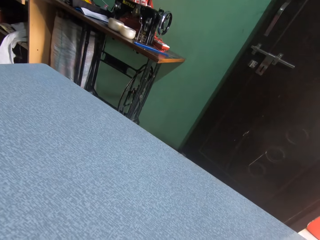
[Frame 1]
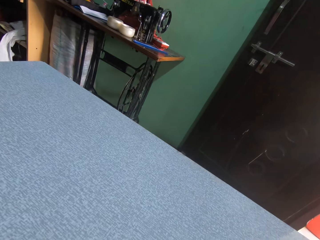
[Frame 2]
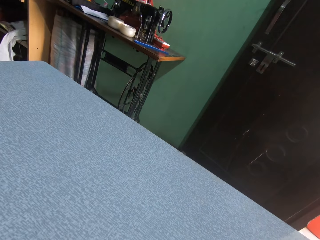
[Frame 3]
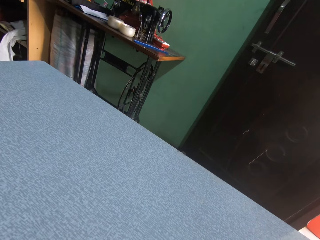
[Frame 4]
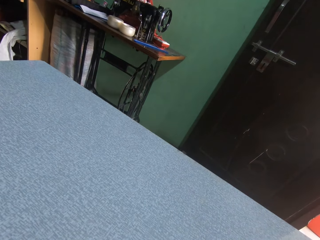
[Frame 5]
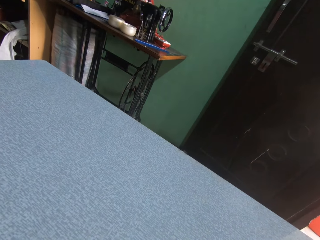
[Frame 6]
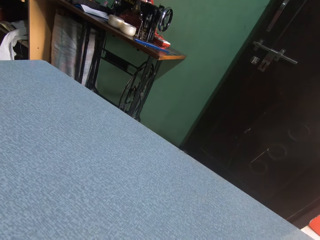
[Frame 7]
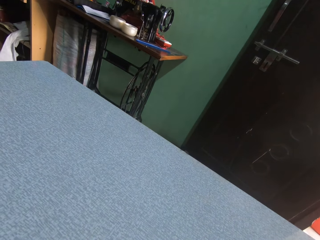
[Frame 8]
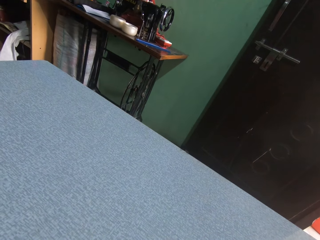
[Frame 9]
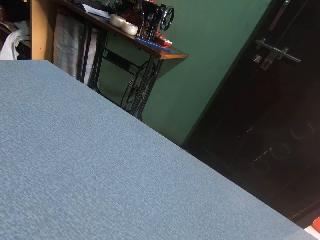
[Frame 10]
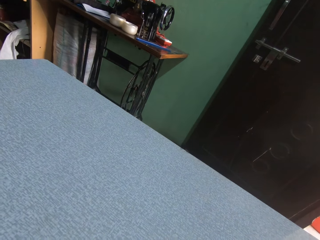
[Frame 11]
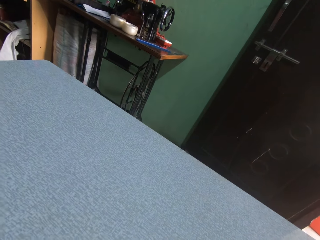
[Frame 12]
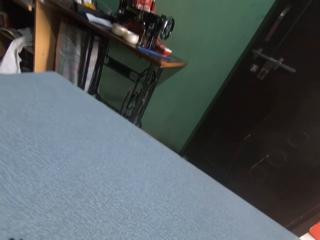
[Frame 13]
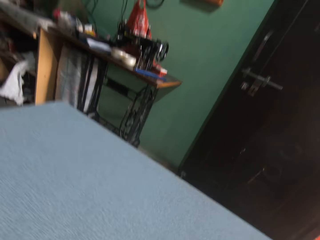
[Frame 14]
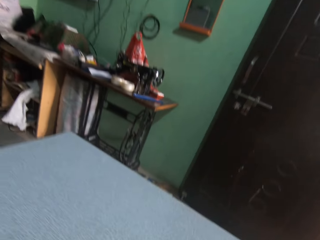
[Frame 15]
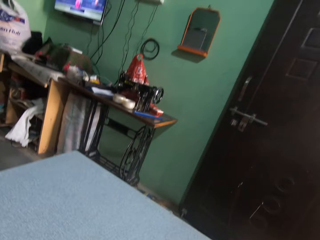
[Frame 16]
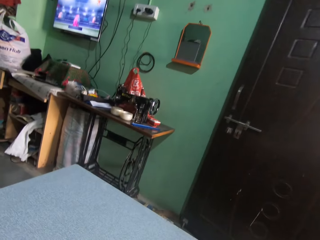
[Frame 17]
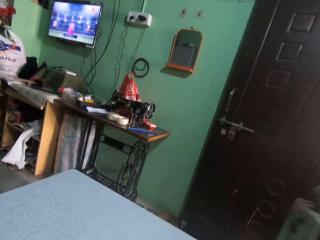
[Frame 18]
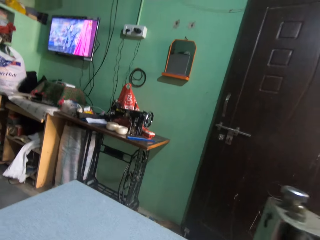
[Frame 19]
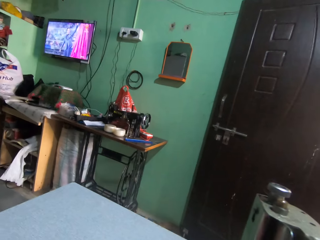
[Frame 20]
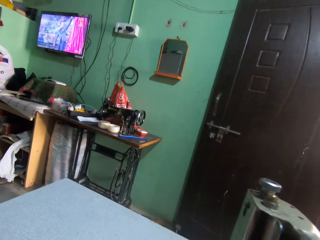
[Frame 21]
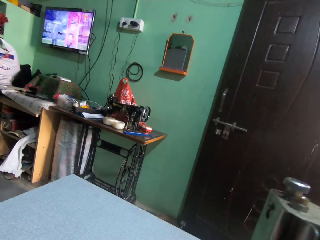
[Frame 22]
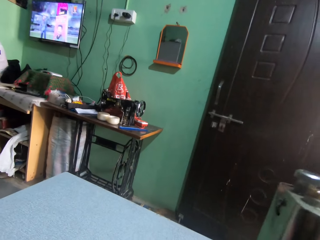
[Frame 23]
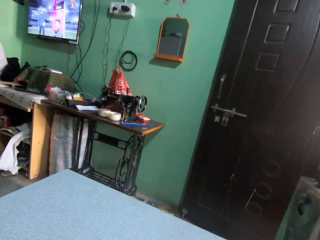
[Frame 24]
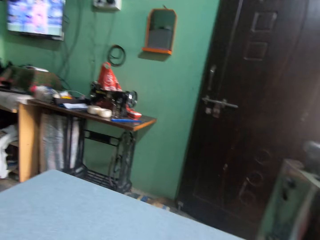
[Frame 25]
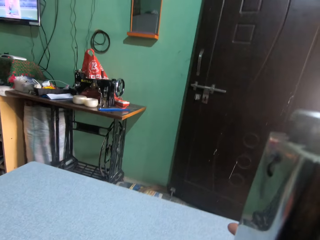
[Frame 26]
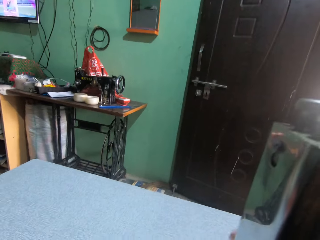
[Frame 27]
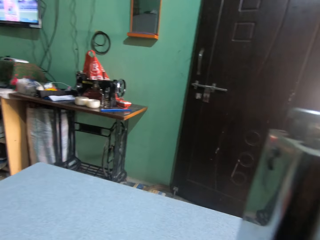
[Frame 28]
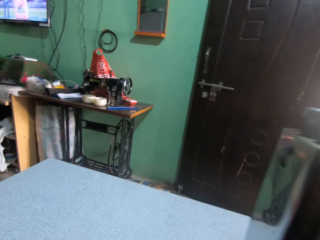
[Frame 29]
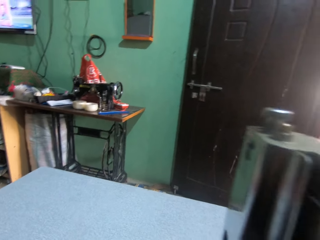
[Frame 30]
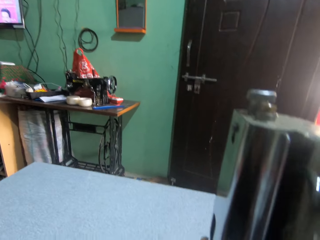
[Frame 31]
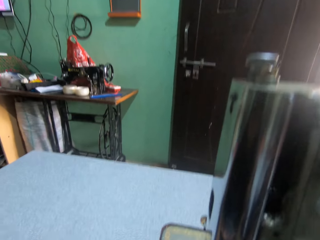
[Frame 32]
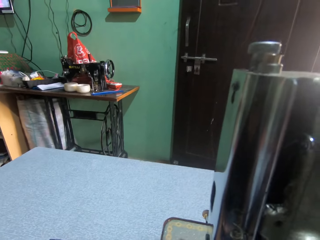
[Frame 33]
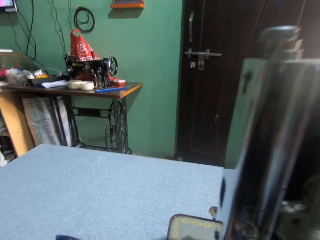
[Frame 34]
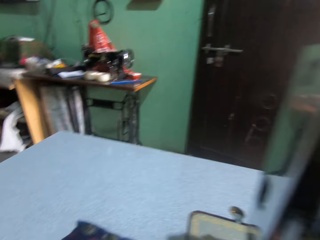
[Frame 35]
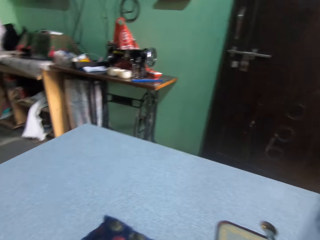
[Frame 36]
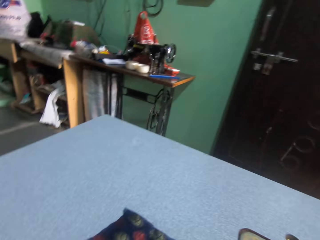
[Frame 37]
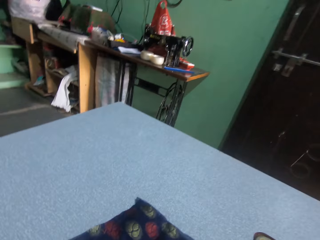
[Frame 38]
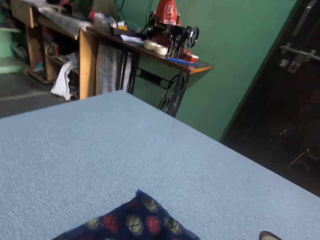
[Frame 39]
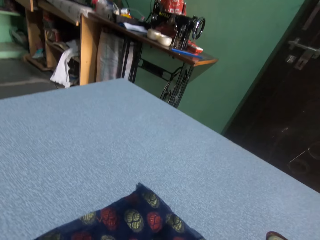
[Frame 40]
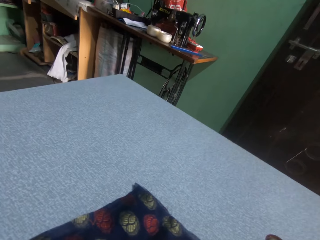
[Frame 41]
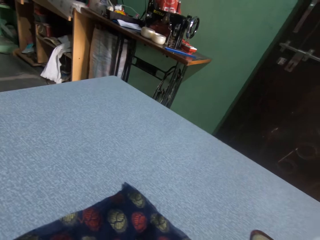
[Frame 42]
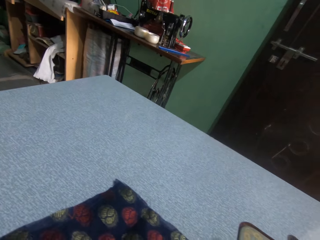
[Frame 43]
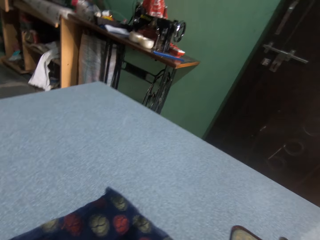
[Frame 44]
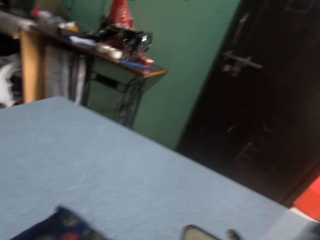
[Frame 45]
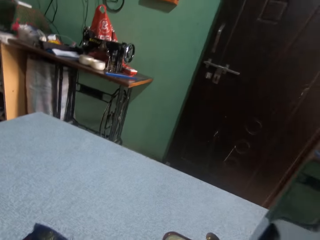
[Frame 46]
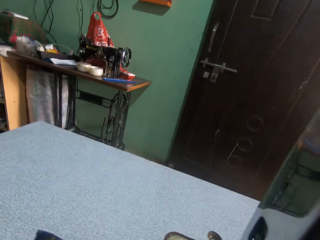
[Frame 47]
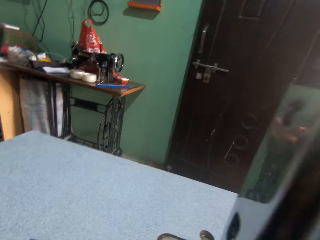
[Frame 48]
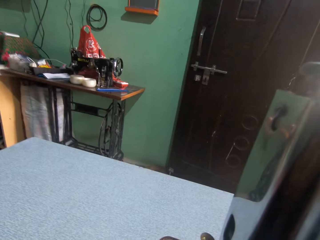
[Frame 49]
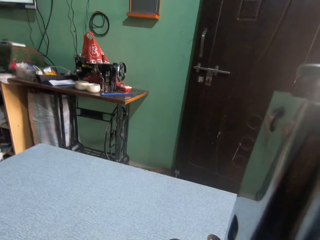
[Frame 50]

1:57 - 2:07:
The camera wearer looks around in the room. They adjust a sewing machine with the right hand. They look around in the room.

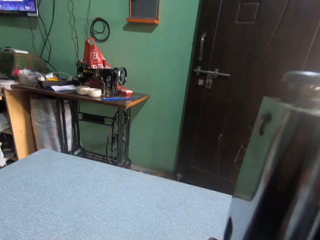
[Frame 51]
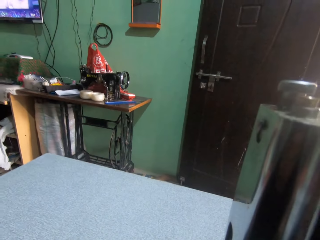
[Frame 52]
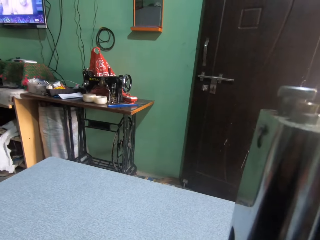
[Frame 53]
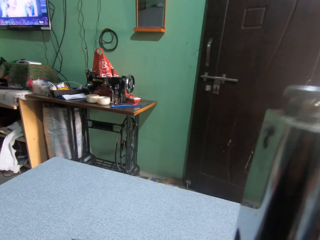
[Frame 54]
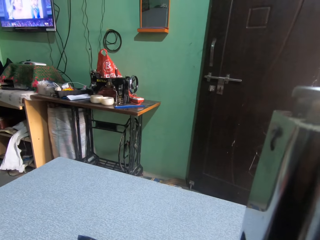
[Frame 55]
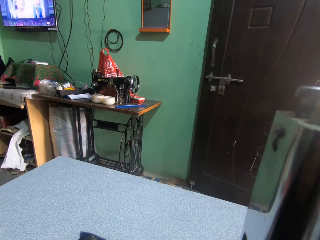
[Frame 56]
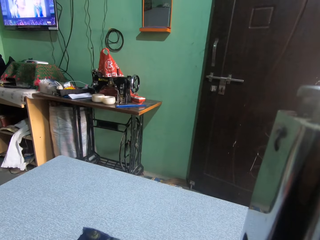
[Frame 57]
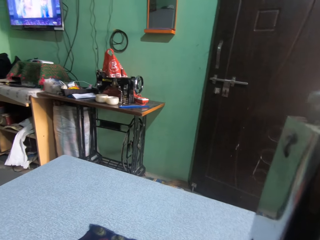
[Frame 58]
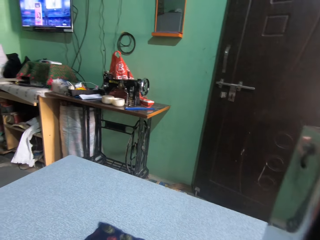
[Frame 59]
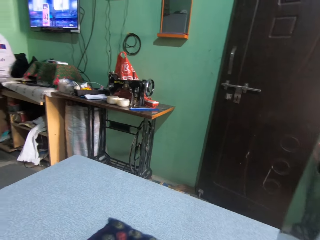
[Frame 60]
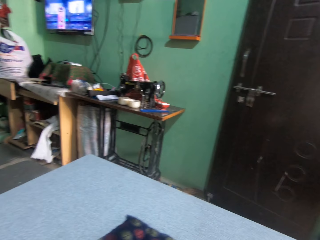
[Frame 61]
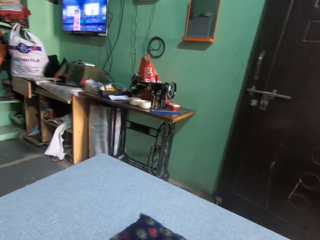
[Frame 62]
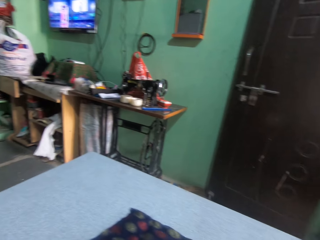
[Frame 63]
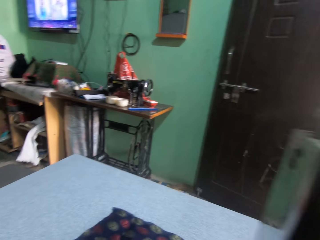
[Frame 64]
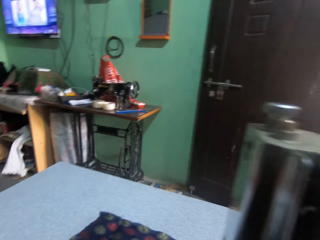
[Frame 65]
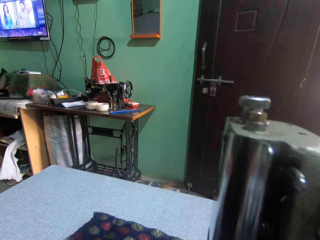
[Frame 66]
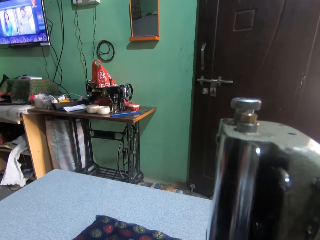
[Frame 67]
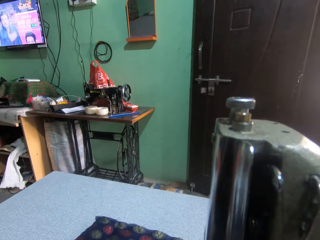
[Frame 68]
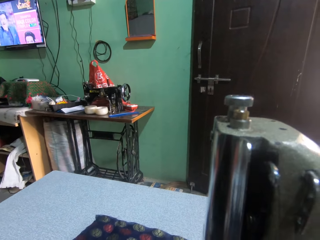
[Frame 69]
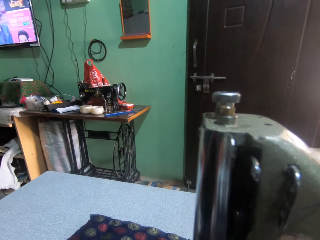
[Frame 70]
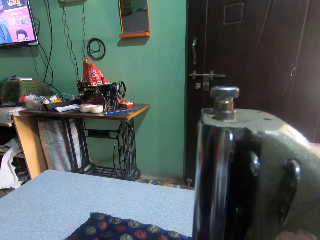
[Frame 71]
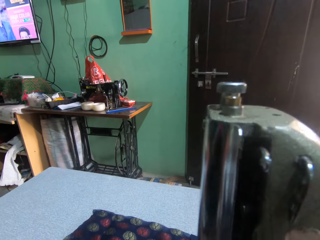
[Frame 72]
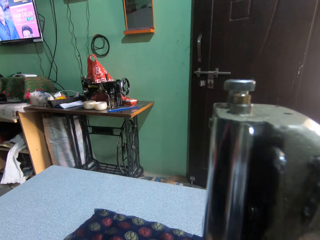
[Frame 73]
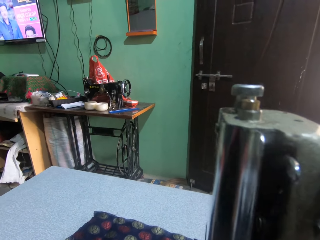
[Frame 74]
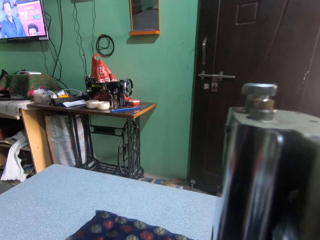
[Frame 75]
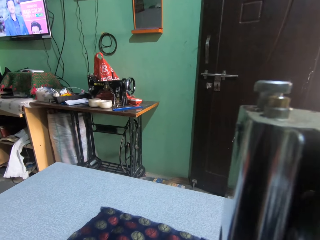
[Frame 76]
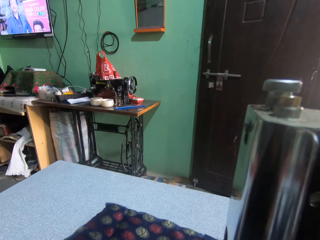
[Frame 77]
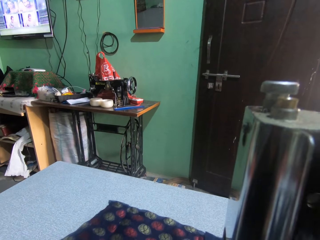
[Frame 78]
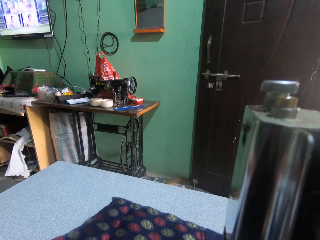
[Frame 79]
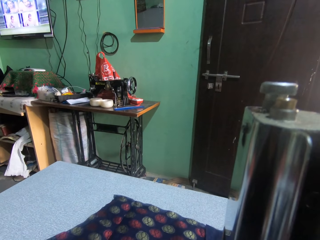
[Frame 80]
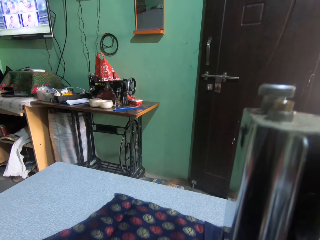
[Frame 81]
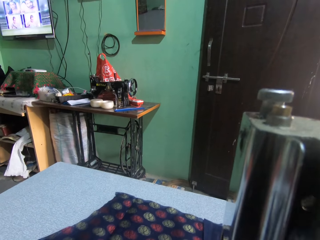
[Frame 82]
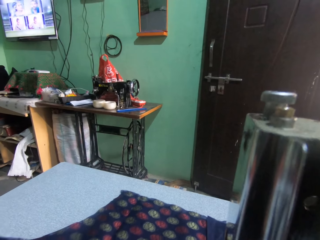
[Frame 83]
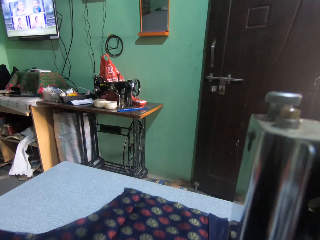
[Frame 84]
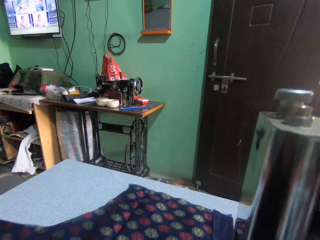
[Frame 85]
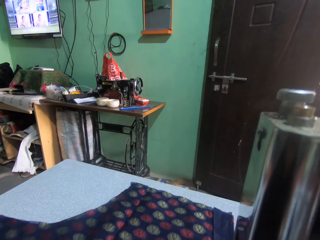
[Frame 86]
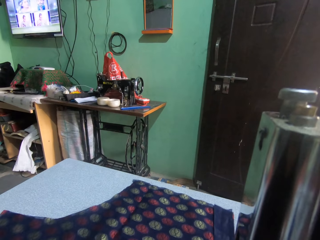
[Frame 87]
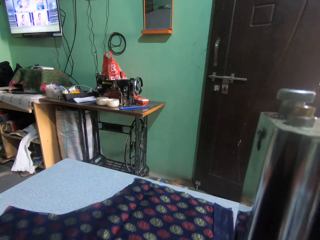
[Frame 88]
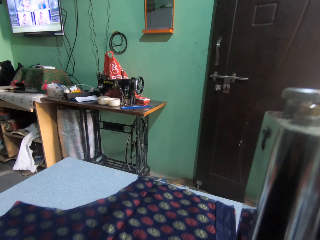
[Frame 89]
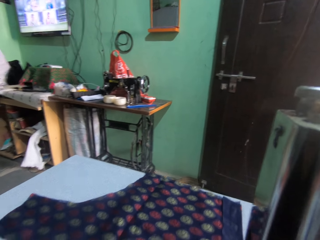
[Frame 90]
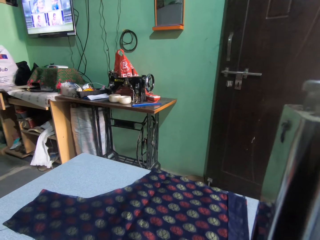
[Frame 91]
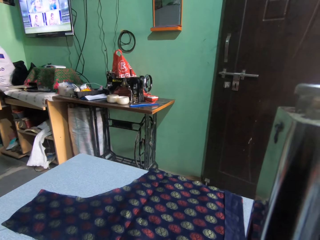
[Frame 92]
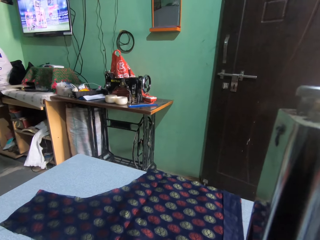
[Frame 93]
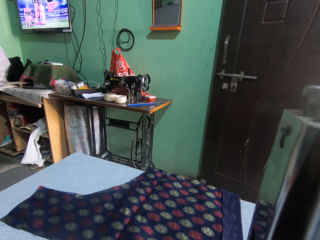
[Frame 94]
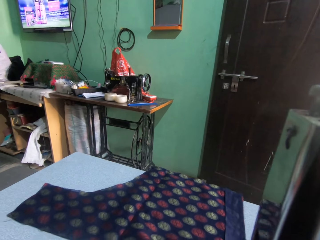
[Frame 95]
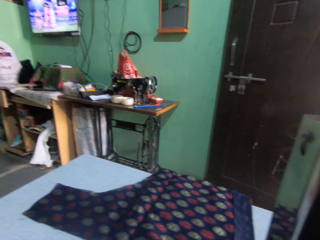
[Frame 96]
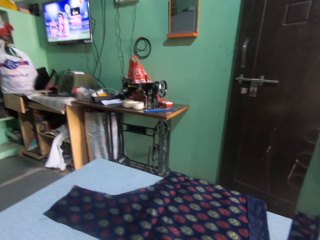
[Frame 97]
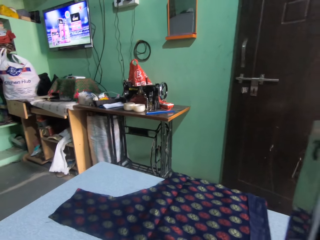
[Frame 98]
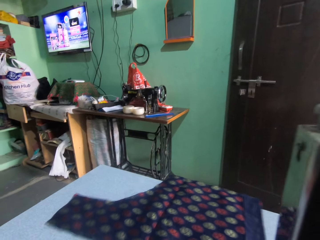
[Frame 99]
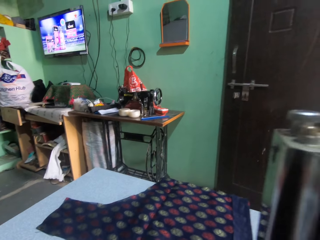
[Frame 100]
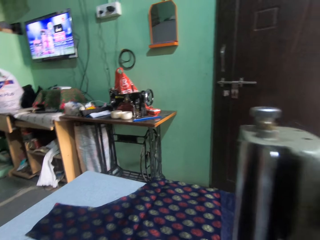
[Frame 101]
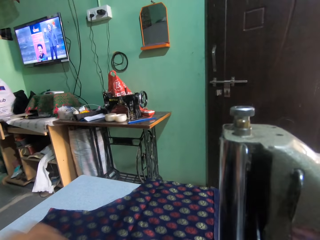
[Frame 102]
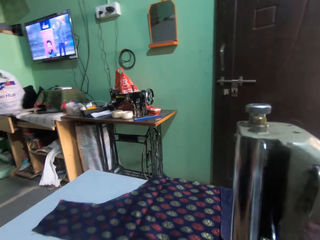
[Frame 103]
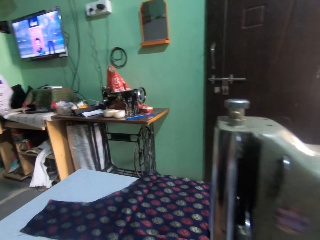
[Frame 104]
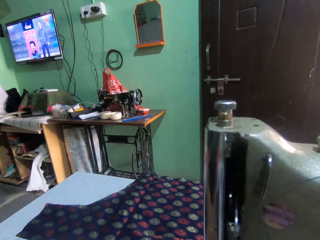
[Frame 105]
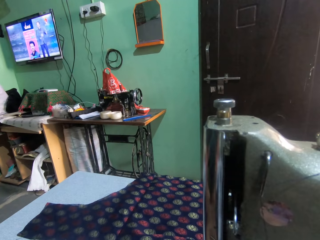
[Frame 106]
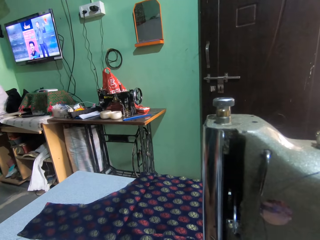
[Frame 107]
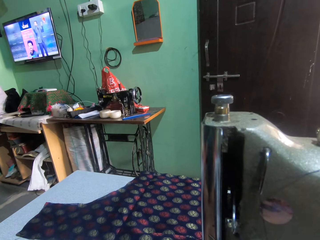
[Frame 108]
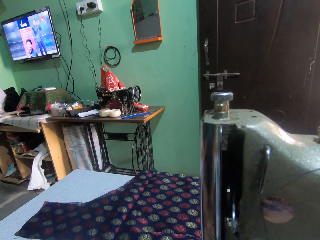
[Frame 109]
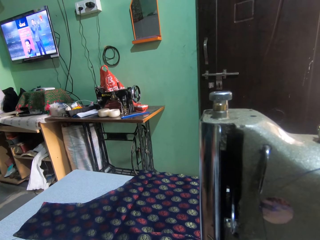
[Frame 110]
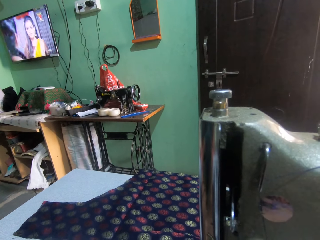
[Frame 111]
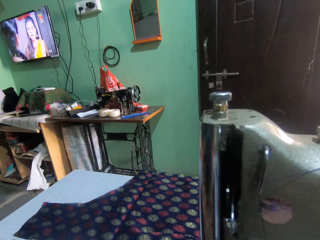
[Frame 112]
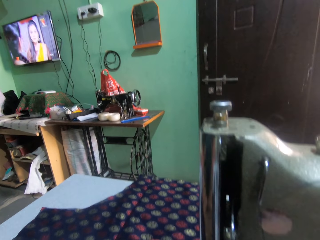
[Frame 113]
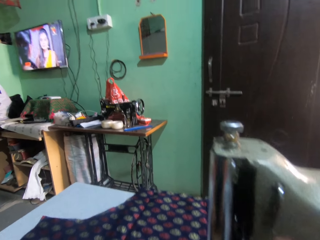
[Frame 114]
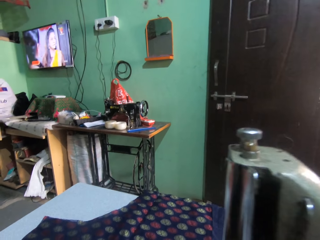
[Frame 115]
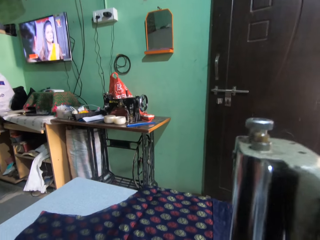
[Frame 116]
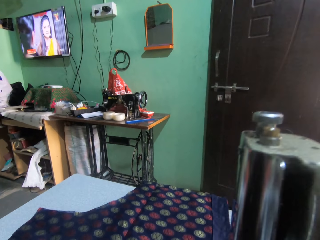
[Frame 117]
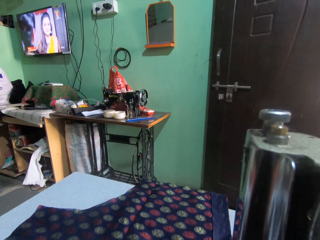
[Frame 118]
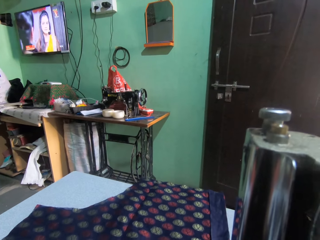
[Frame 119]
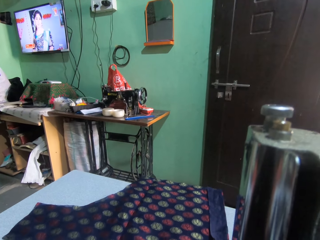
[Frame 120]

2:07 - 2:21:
The camera wearer sews a cloth on the sewing machine. They move the cloth on the table. They look around. They sew the cloth on the sewing machine. They look around in the room.
